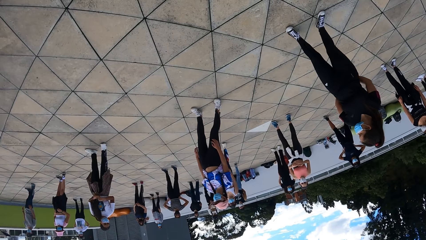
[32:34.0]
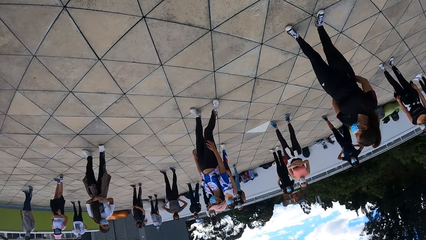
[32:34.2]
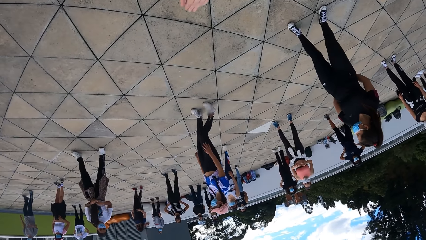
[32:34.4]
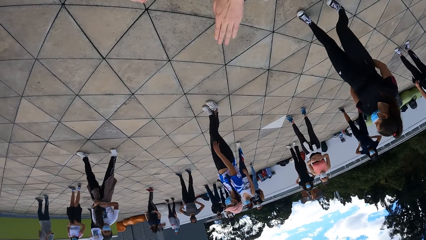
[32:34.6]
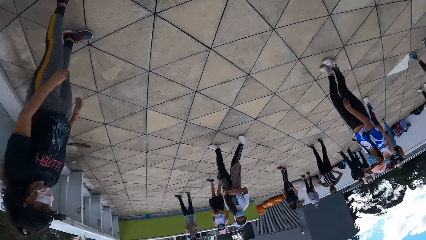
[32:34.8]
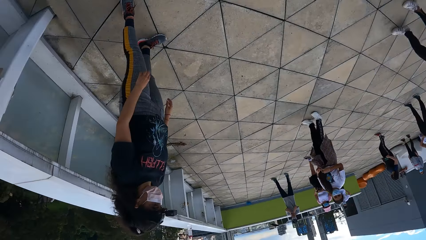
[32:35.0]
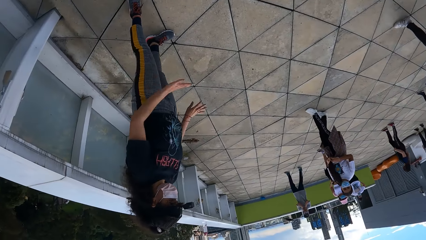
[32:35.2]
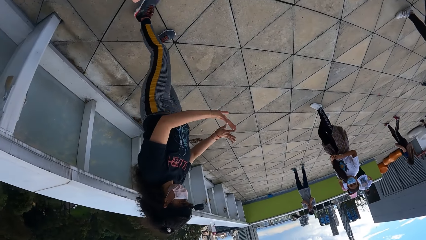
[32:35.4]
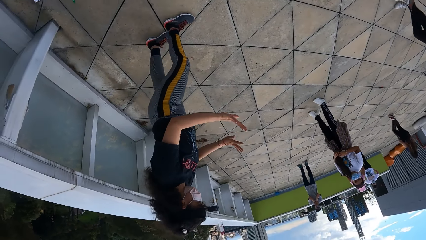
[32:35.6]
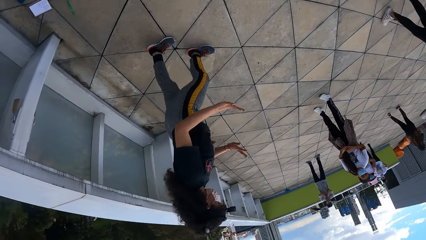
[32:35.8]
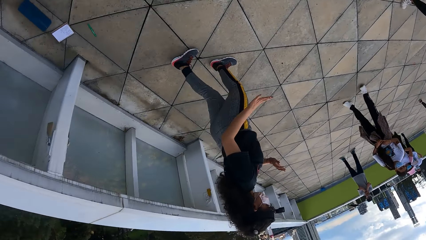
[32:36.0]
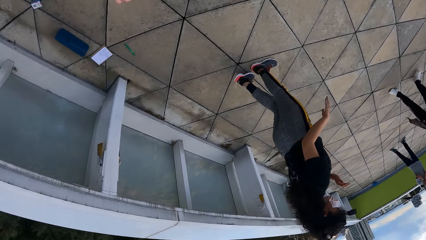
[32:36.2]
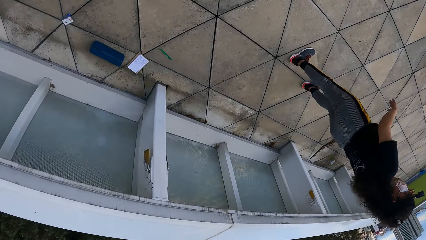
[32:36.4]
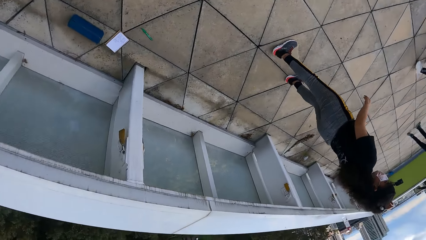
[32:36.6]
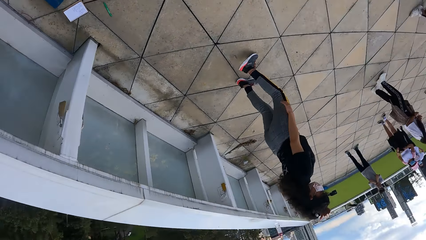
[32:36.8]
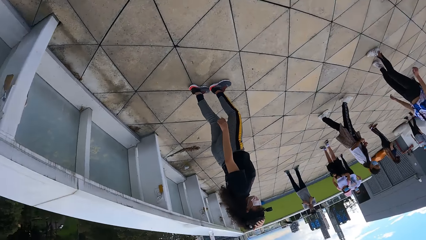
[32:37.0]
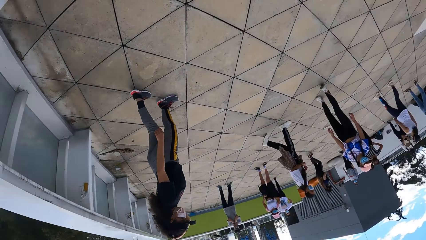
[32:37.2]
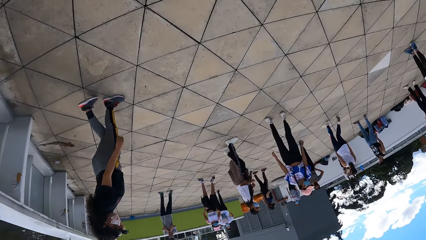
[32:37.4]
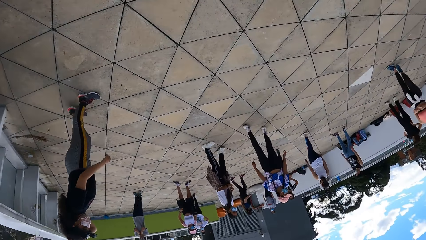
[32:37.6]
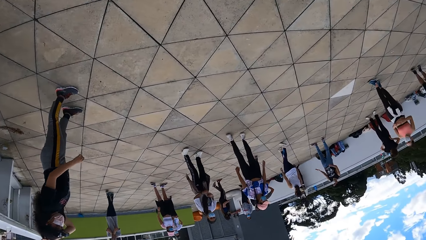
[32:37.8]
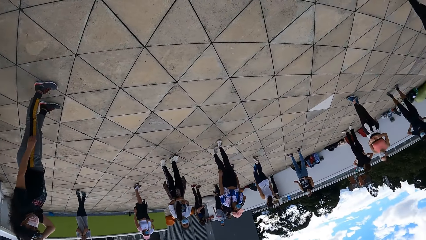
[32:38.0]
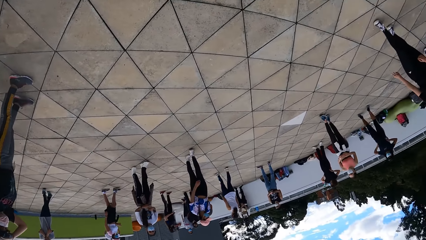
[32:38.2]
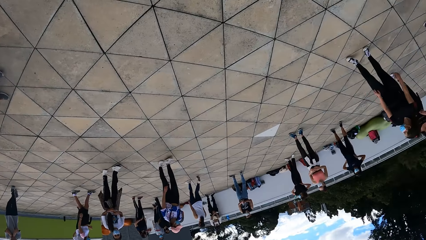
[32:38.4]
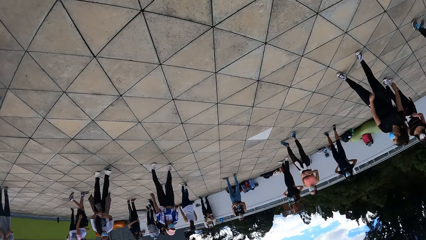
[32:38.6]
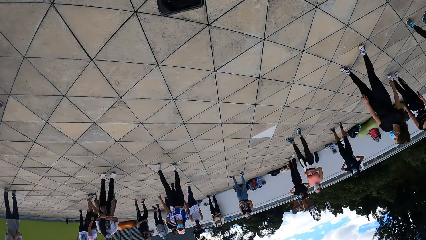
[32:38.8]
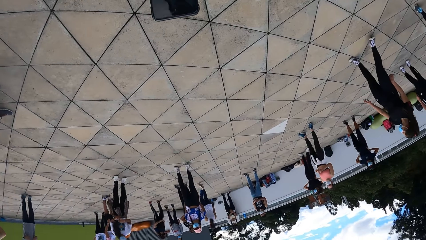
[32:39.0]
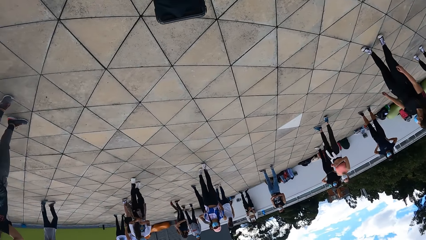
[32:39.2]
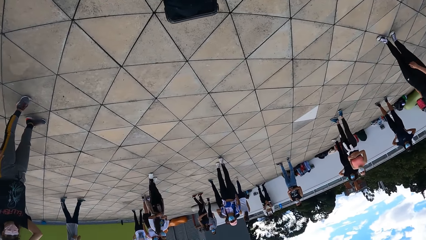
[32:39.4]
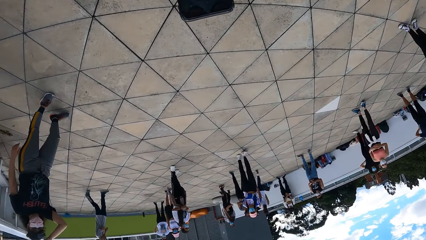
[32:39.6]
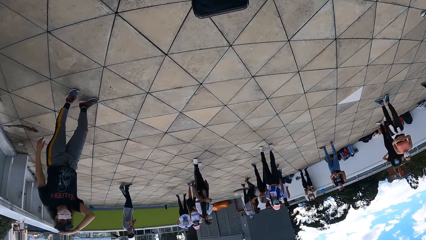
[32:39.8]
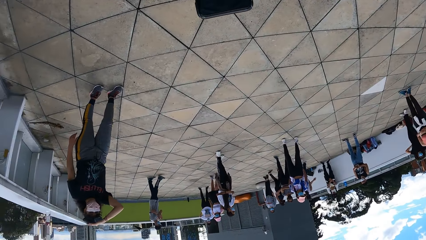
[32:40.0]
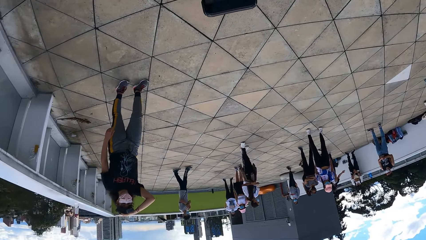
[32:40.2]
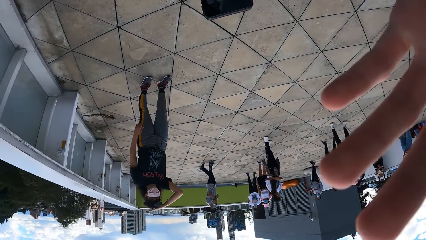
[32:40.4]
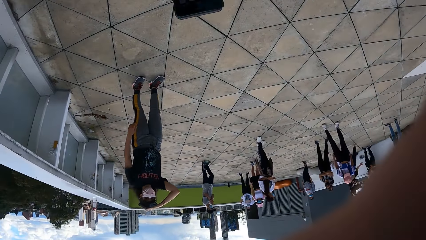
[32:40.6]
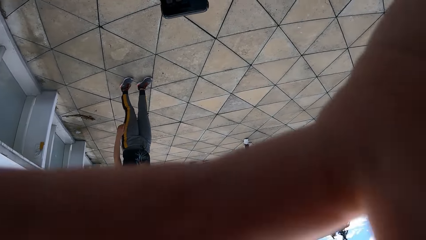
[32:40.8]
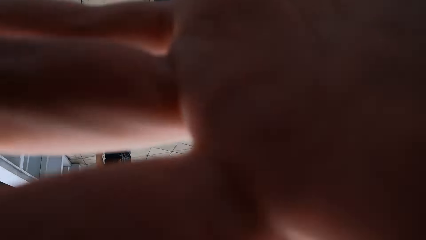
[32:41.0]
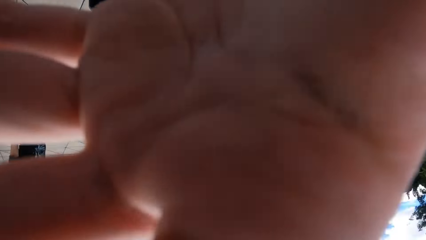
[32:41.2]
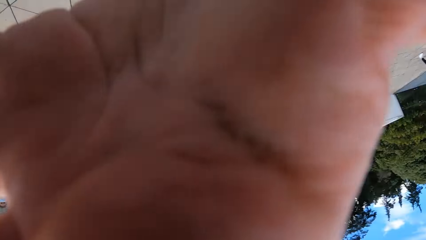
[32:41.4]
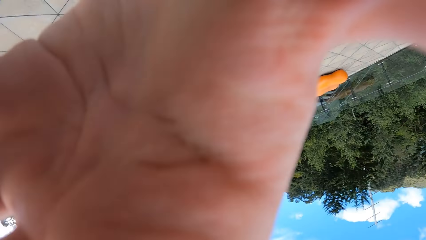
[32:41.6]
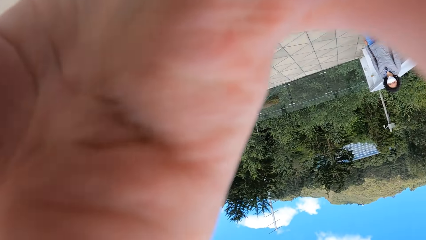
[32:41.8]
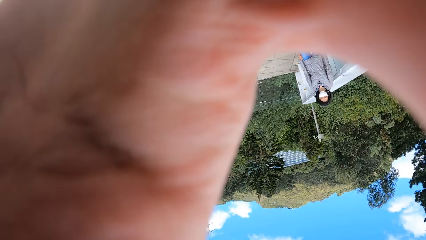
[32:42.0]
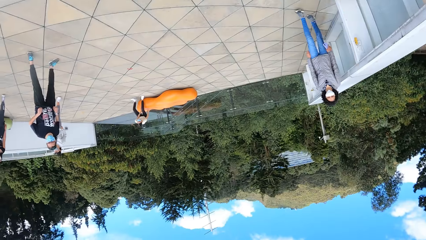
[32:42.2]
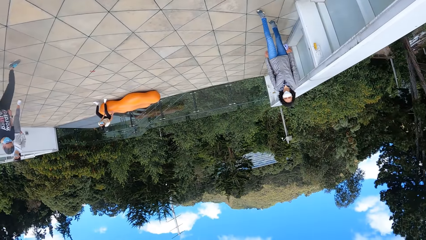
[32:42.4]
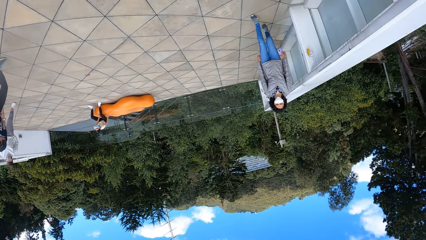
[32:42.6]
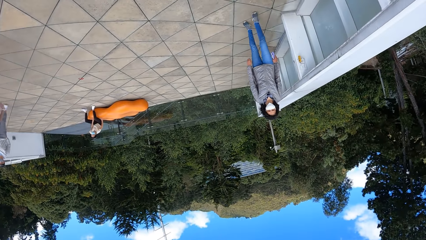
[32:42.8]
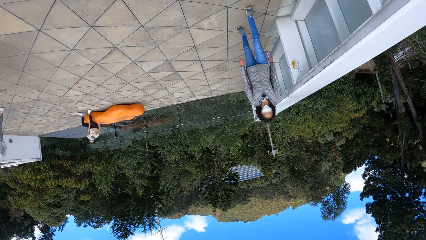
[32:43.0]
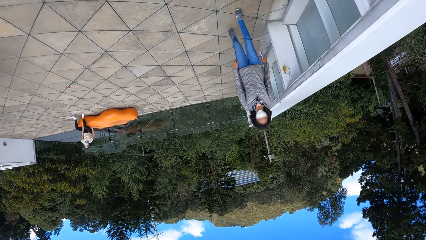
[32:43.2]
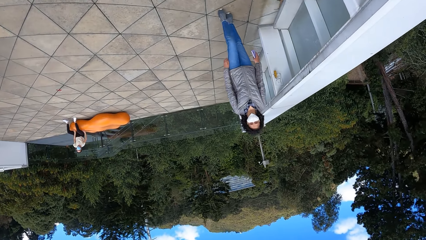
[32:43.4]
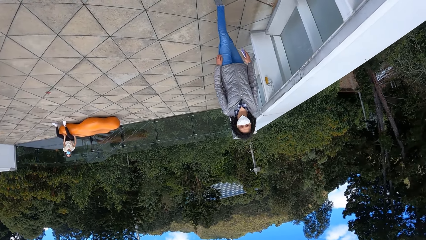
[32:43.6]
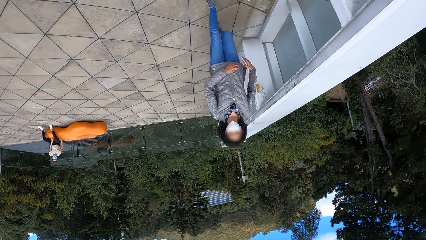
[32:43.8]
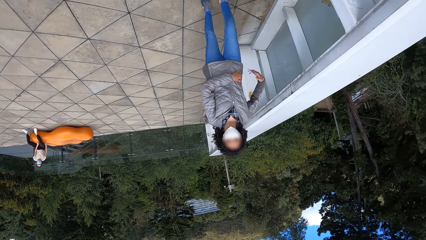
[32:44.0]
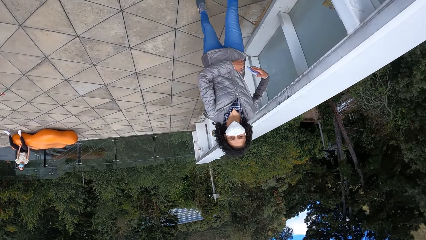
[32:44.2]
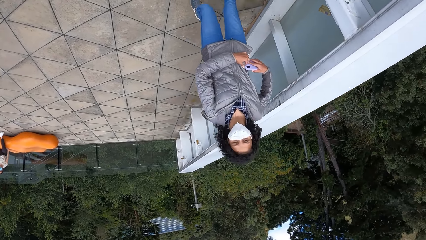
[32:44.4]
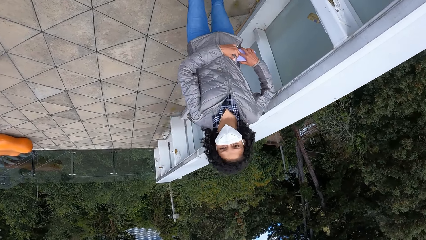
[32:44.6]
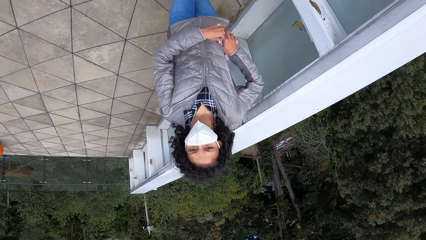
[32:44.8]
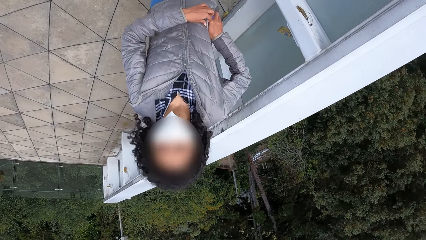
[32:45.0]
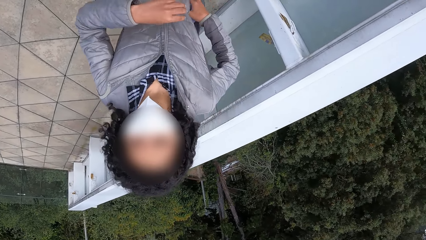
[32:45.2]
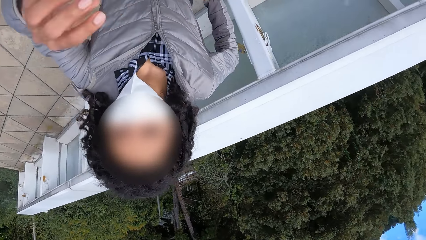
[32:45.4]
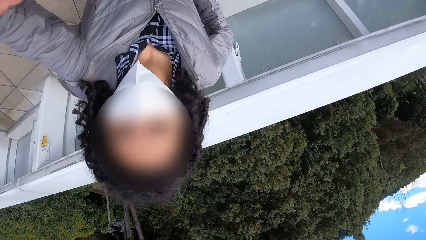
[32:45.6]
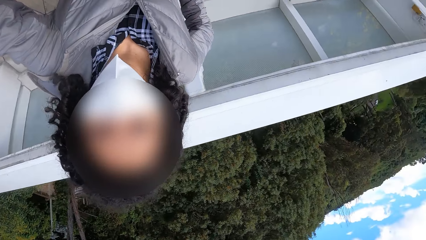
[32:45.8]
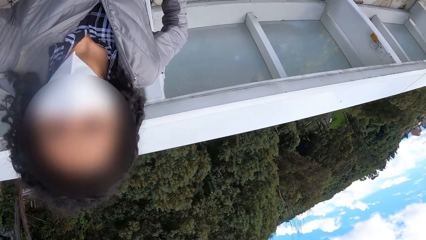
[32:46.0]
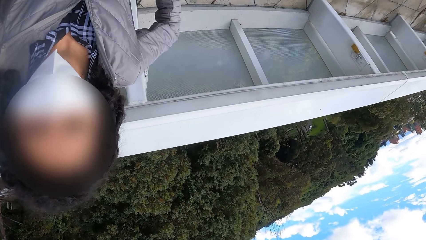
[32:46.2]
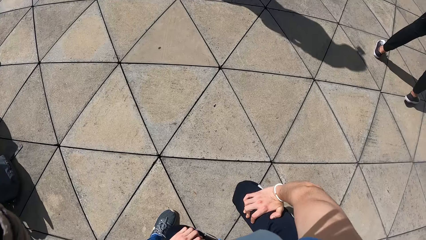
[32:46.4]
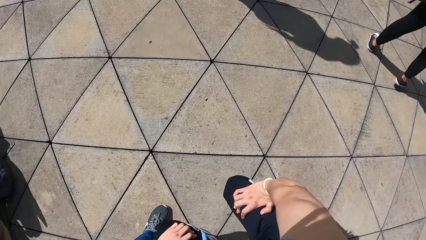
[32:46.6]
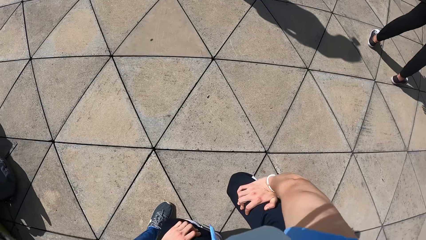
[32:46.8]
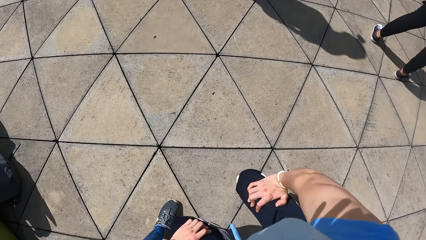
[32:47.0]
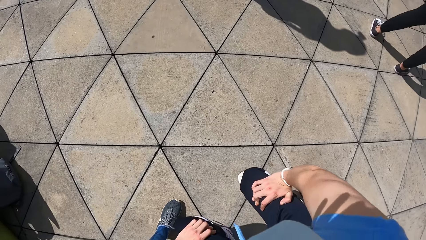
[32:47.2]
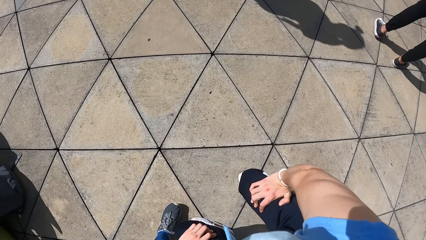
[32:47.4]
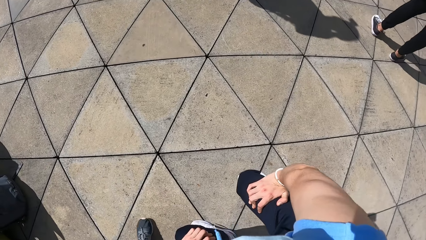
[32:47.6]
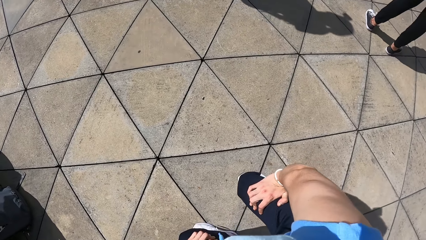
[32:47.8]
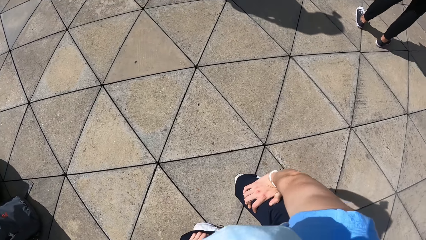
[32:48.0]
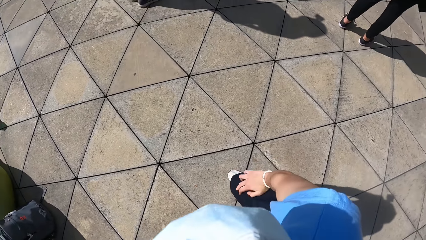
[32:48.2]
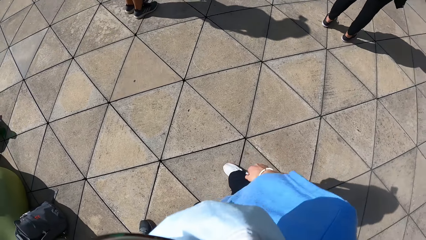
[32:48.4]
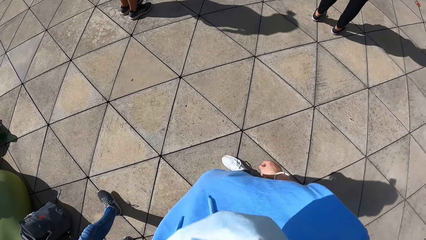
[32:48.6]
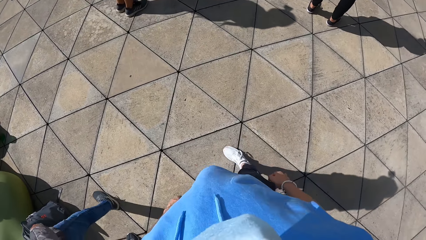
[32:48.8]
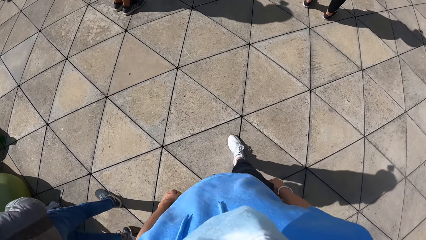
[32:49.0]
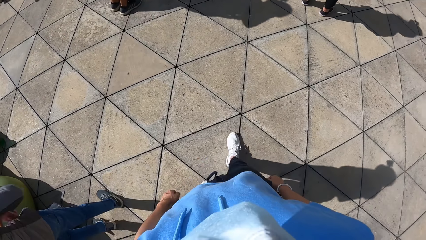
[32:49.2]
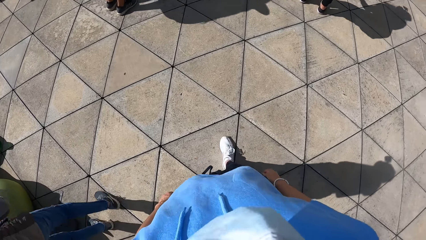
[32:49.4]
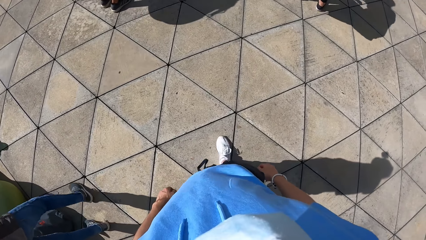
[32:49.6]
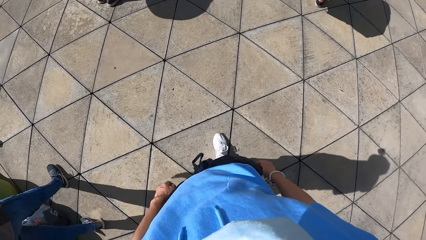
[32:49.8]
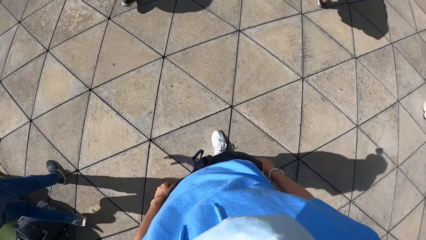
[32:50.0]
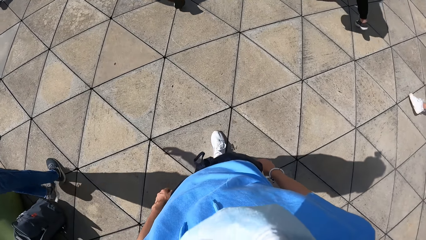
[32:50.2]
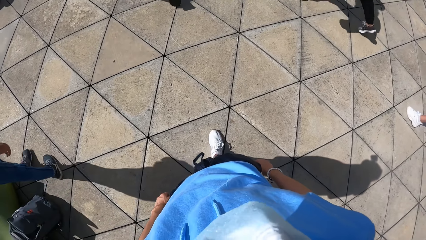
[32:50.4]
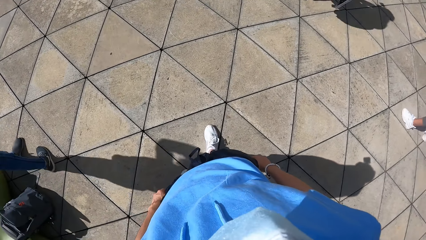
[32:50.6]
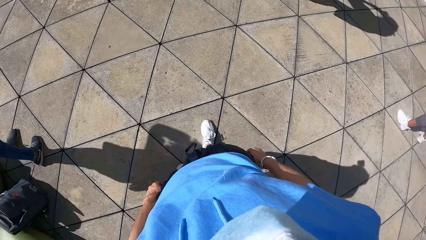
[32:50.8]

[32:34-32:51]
The camera wearer operates a phone with both hands. She adjusts the camera on her head with her right hand. A woman walks towards the camera wearer. The woman puts a phone in her right hand in her pocket. The woman touches the camera on the camera wearer's head. She adjusts the camera. The camera wearer stands up.
